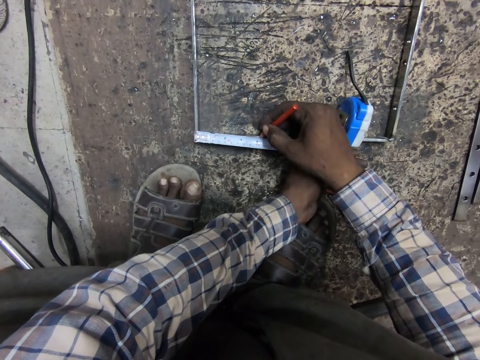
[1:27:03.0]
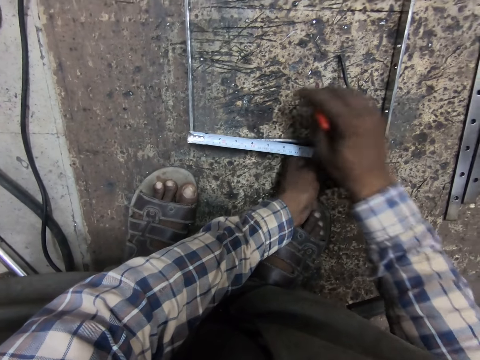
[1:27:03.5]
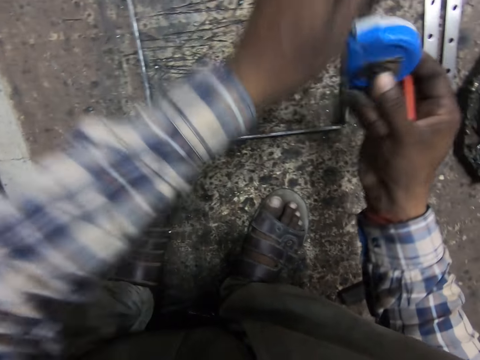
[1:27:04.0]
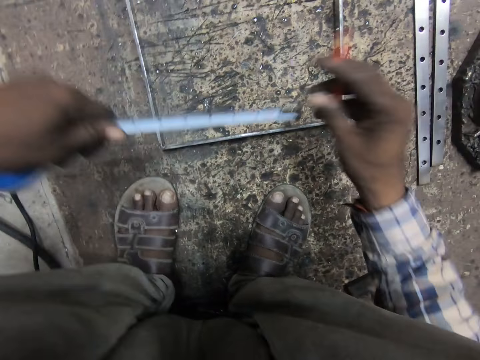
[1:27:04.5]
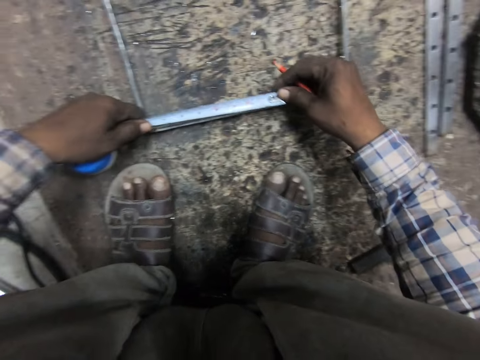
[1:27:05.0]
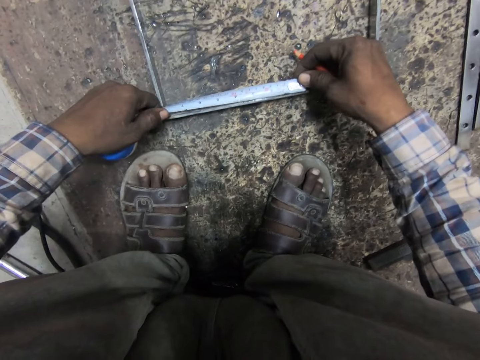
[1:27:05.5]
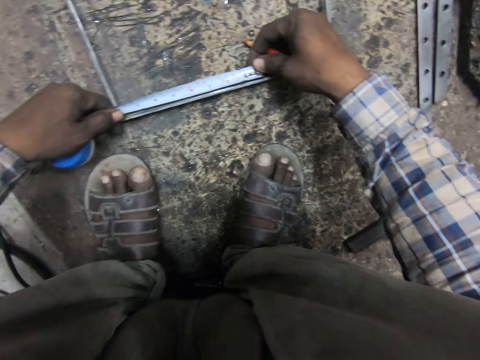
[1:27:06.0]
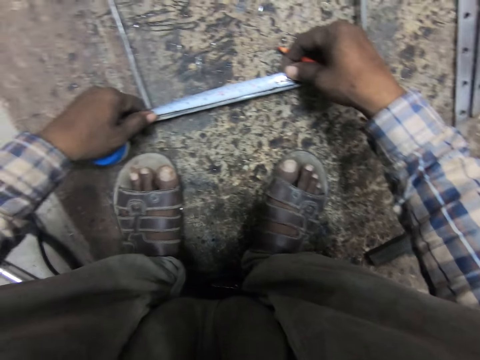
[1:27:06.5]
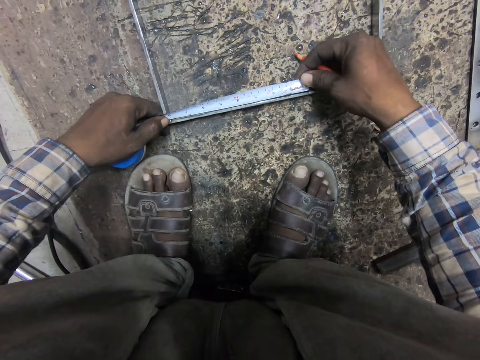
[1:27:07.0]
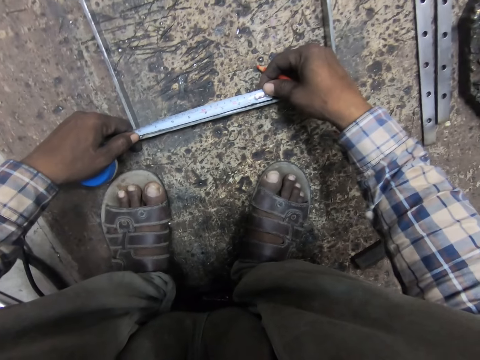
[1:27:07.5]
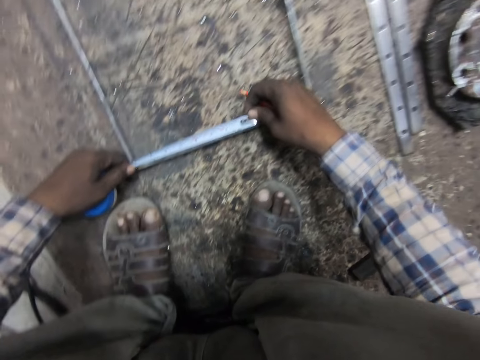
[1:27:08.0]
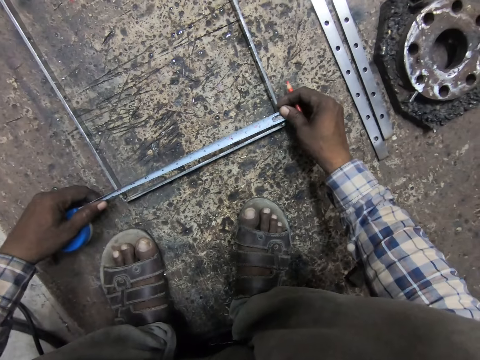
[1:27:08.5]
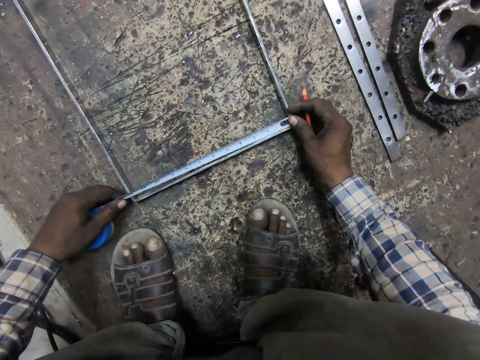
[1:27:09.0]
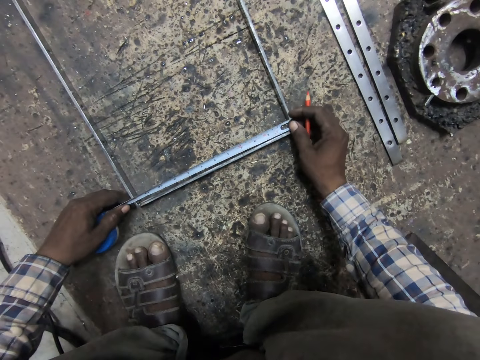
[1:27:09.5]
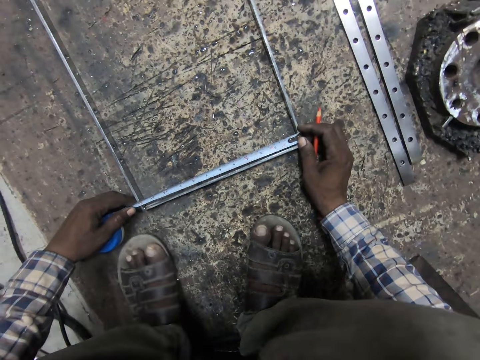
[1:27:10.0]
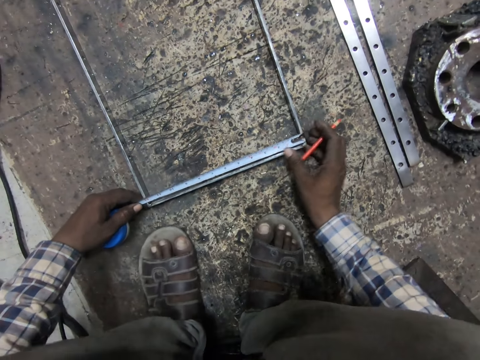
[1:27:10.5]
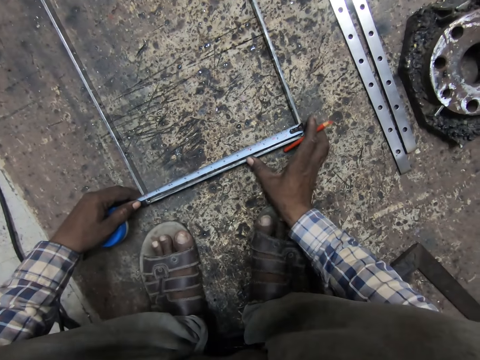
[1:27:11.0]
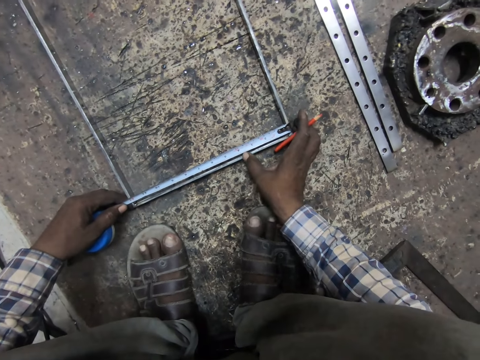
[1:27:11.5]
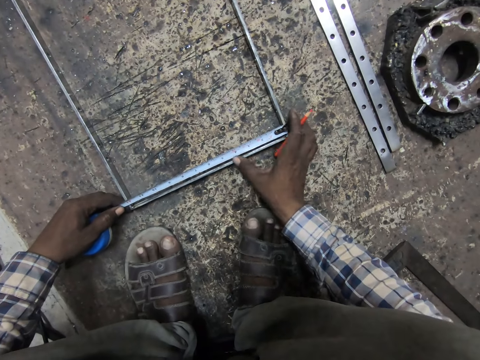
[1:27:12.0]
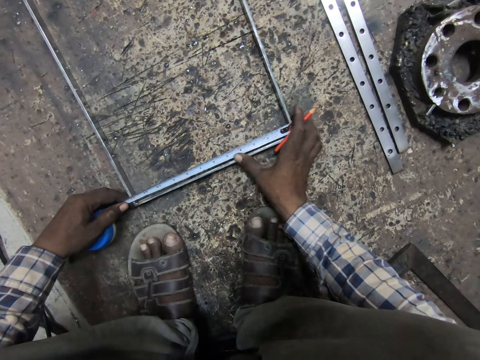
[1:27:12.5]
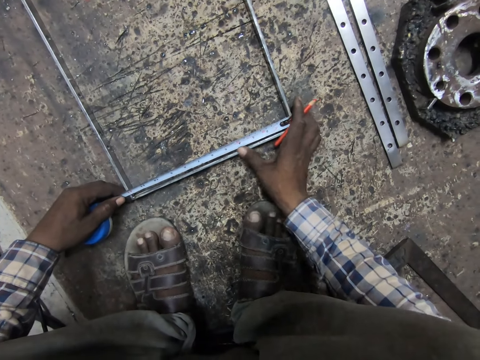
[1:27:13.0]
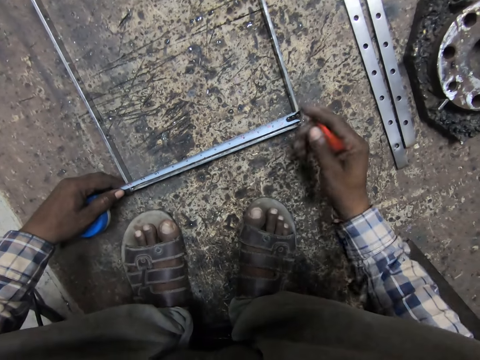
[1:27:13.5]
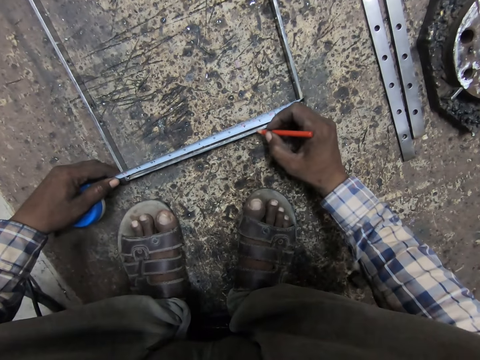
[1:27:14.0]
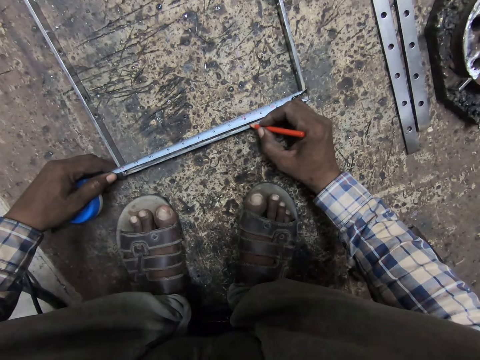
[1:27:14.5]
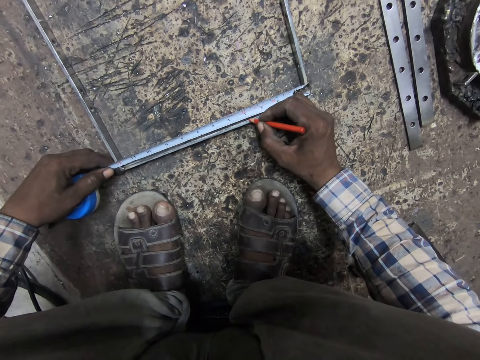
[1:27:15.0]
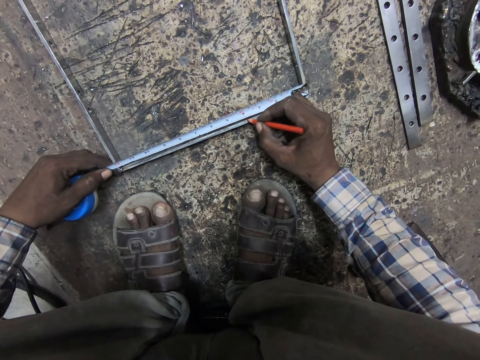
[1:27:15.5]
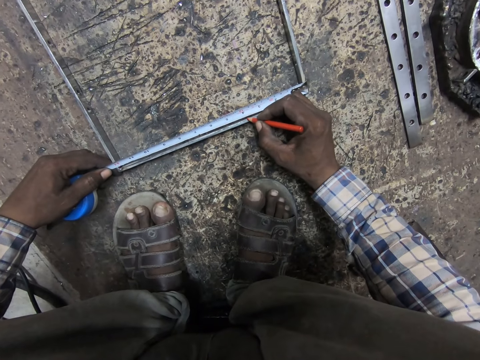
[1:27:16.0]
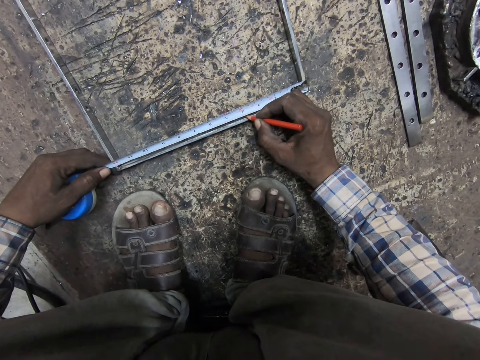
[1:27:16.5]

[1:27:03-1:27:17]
The camera wearer holds the tape measure with hands. They measure the metal structure. They wipe the metal structure with a finger. They mark the metal structure.

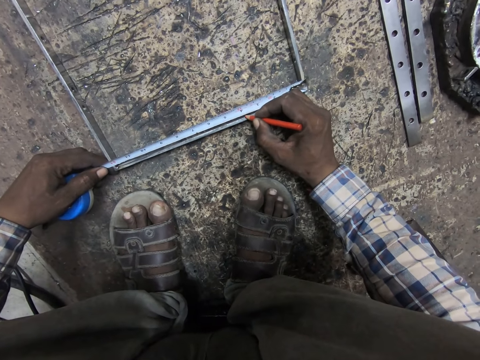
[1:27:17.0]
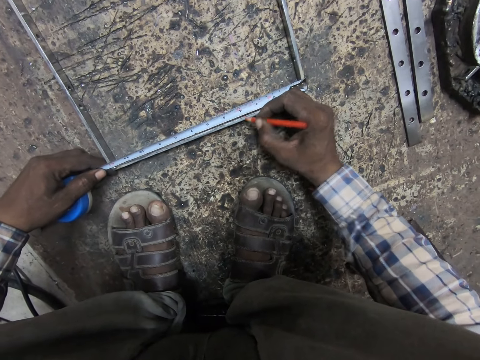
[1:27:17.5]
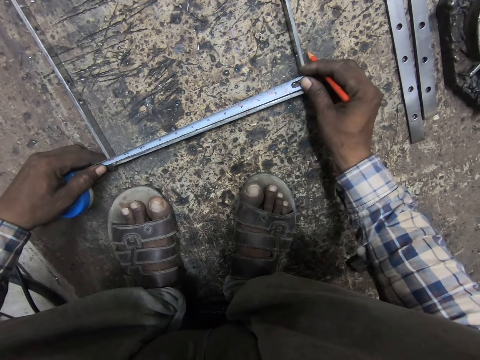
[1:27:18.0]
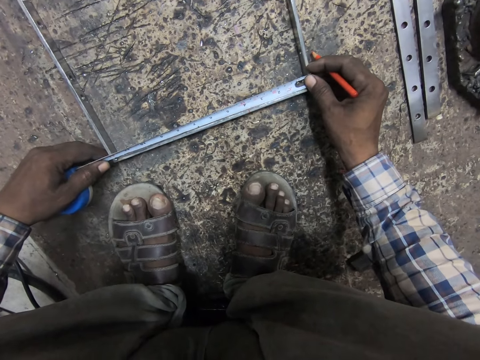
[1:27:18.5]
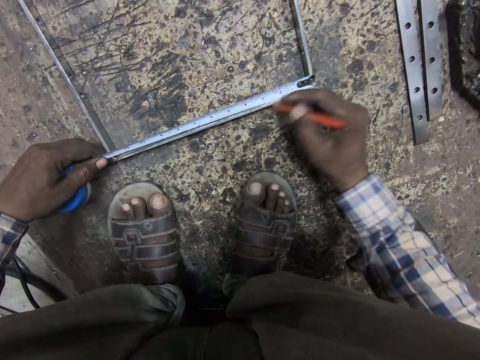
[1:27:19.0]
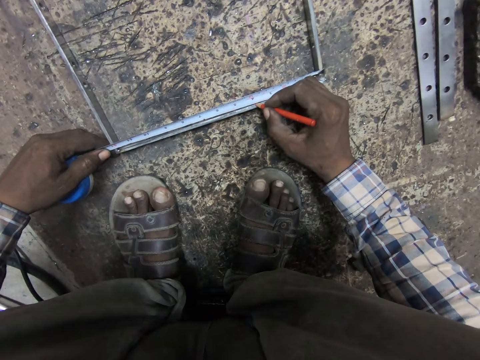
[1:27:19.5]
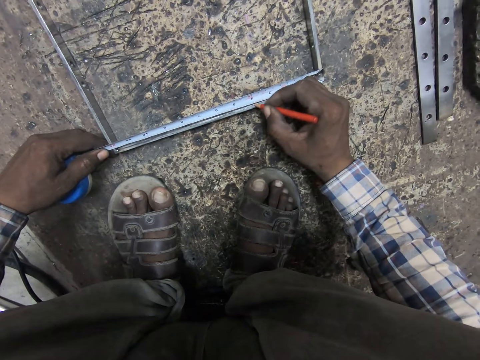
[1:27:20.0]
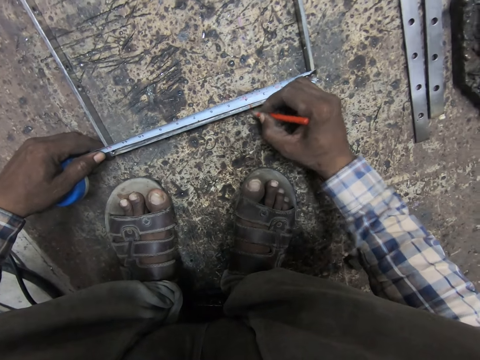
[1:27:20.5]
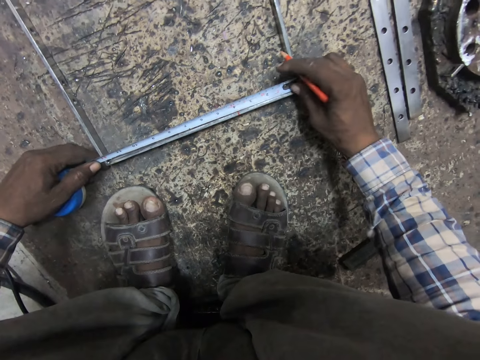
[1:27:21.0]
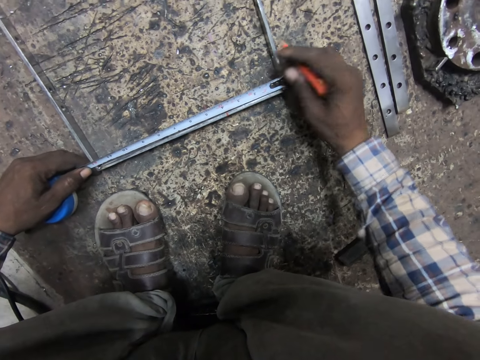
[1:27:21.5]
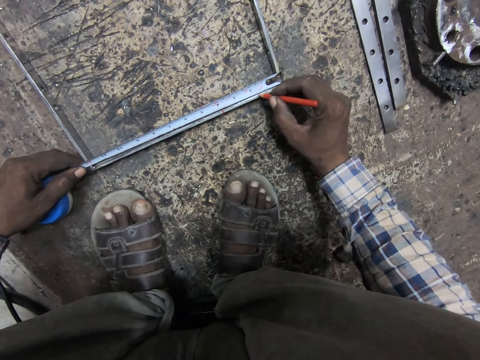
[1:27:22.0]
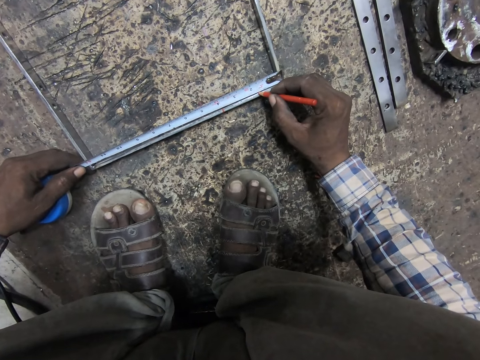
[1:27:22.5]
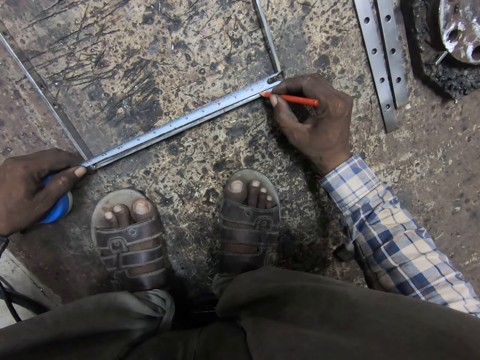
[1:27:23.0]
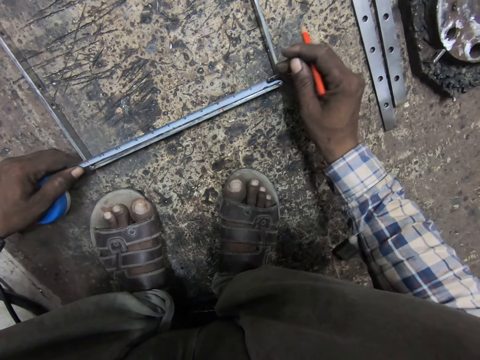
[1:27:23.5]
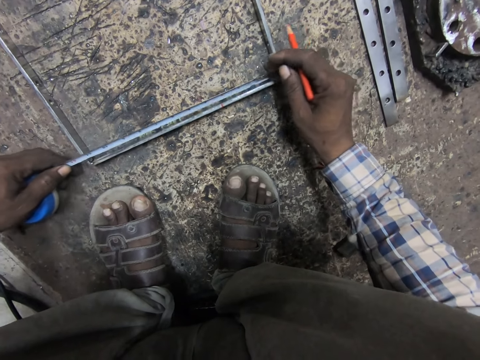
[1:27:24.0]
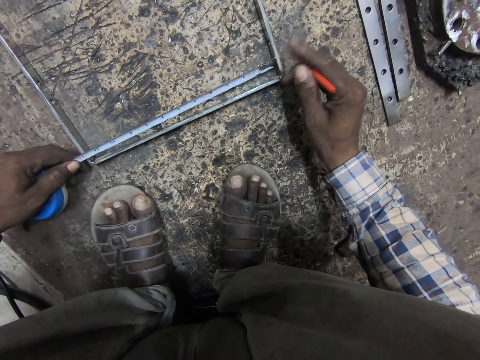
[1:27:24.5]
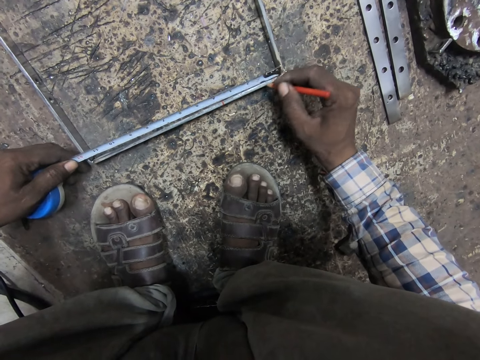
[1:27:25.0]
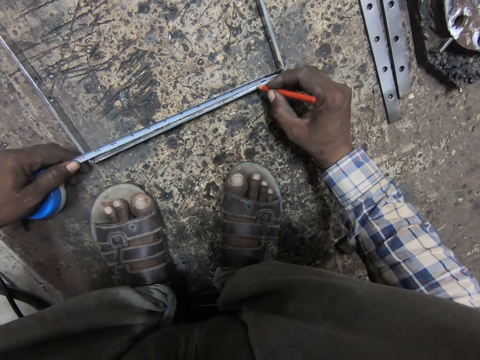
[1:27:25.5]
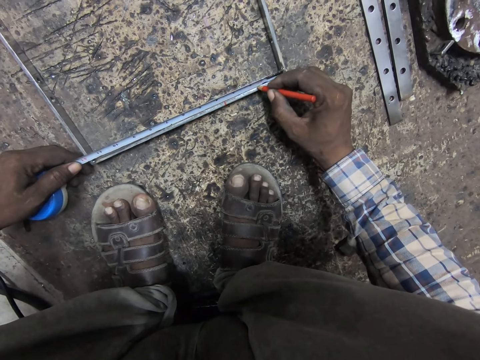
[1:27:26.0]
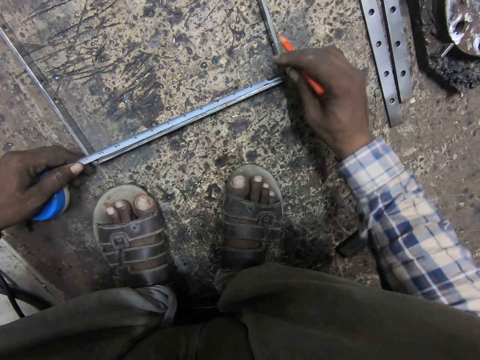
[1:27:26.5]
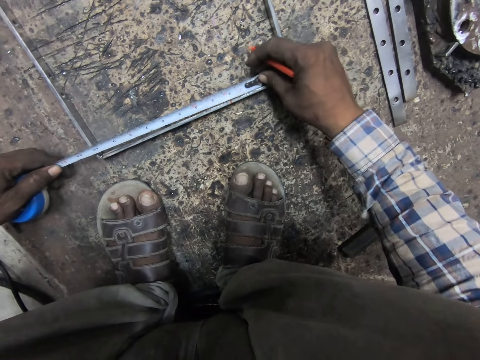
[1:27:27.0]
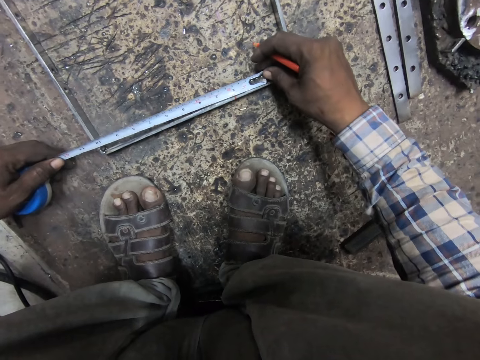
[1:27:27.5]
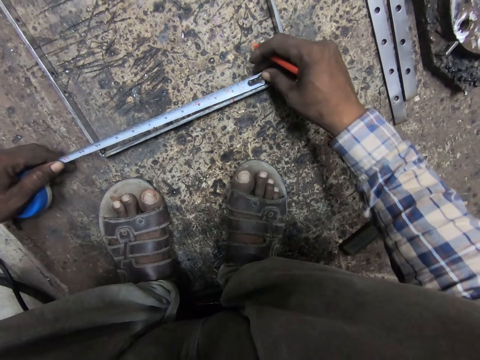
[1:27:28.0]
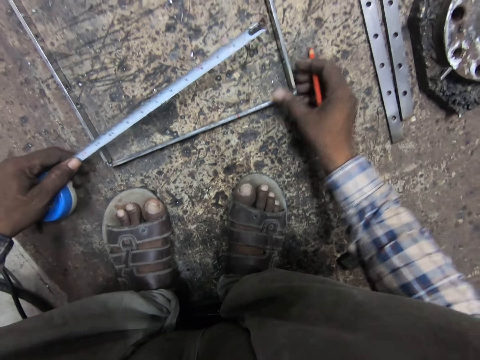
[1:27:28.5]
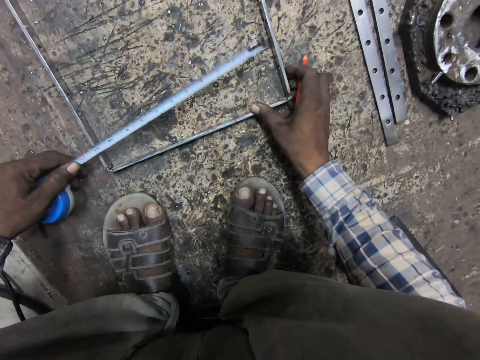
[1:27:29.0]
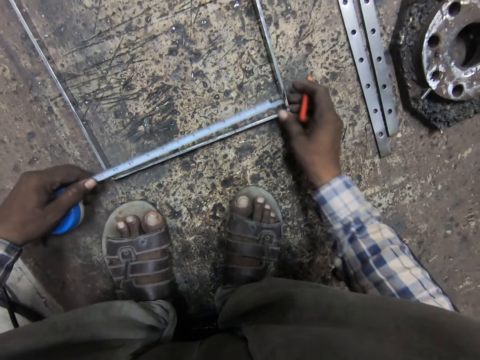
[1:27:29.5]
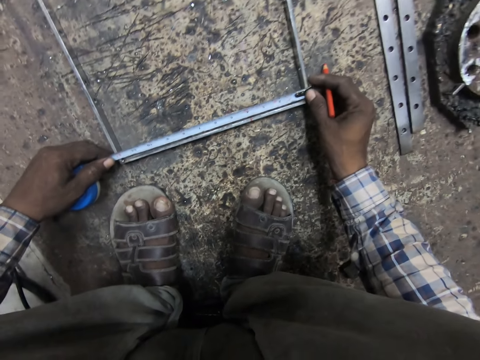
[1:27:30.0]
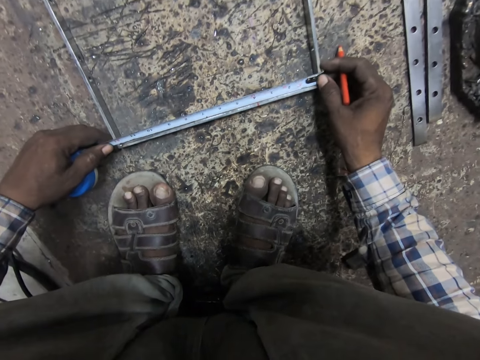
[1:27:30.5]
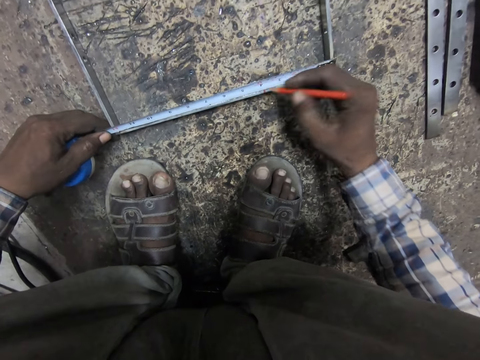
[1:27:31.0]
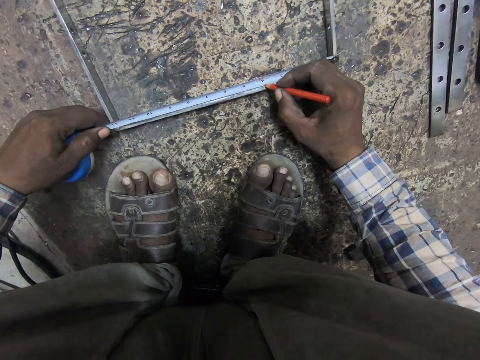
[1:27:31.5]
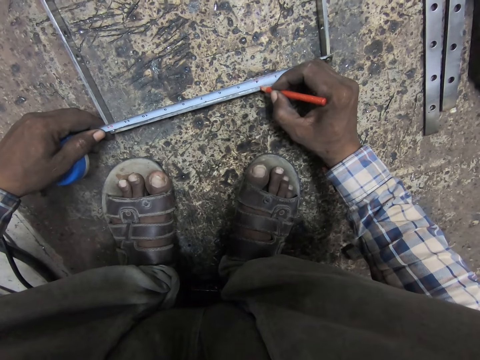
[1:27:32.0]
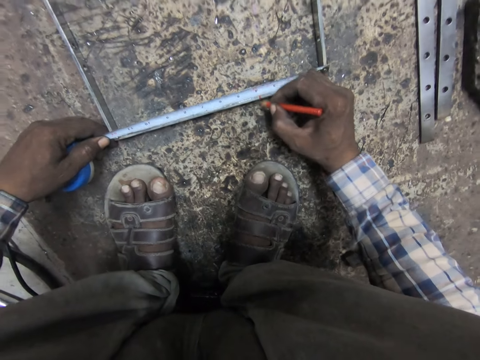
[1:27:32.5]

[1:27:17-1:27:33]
The camera wearer measures the metal structure or welded metal. He marks the metal structure. He measures the metal structure. He marks the metal structure. He measures the metal structure. He marks the metal structure. He measures the metal structure. He touches the welded metal with his right thumb. He wipes the metal structure with a finger. He continues measuring the welded metal with the measuring tape. He marks the welded metal with the welder's pencil.
